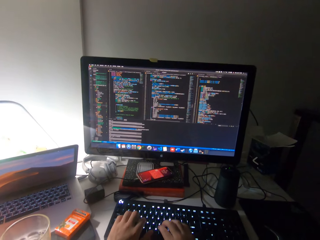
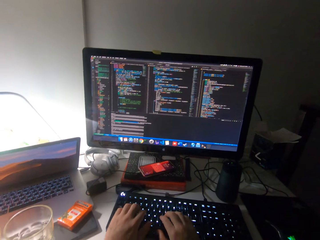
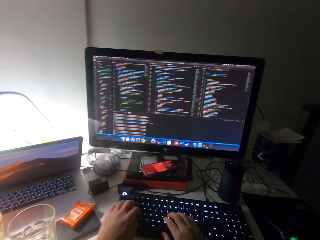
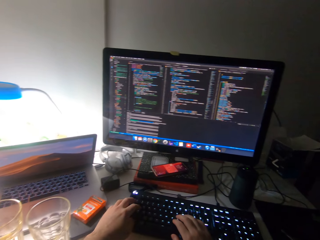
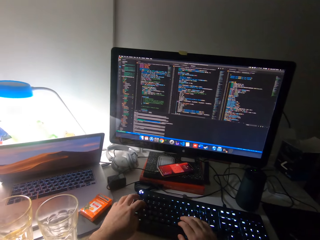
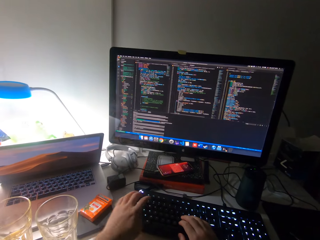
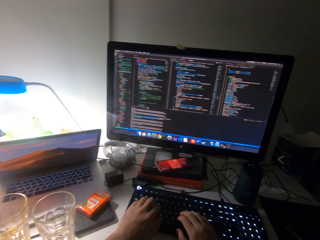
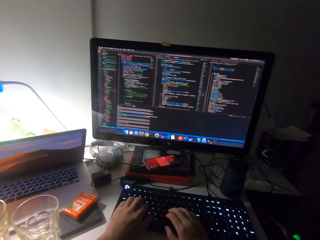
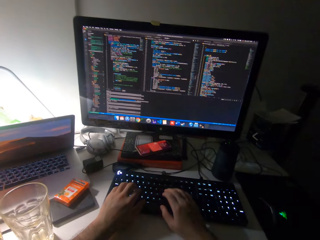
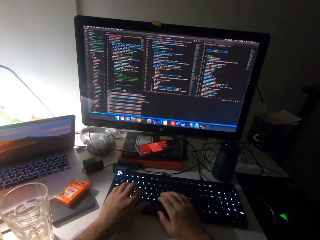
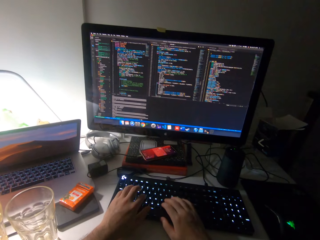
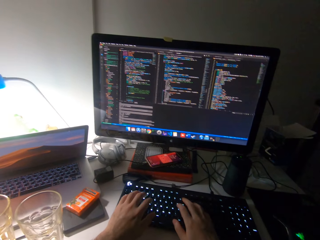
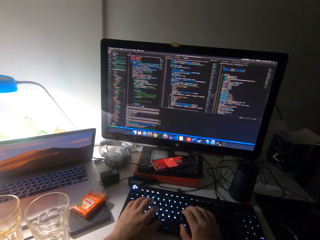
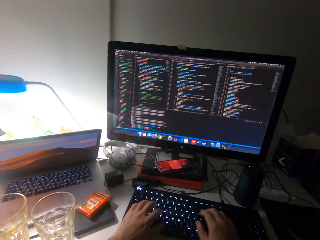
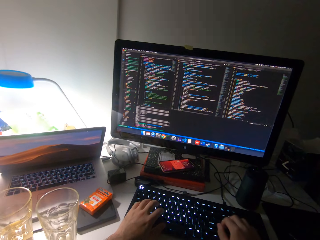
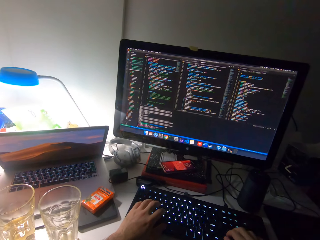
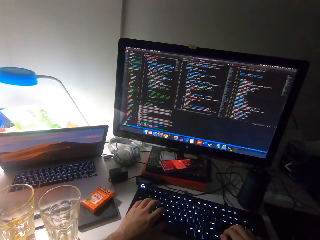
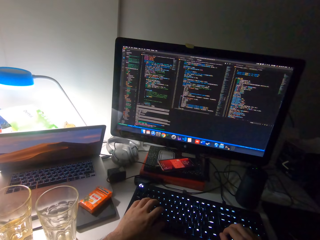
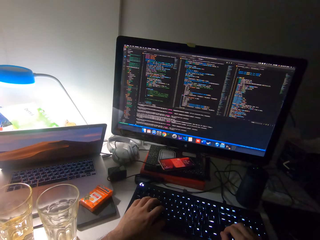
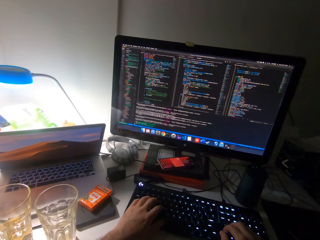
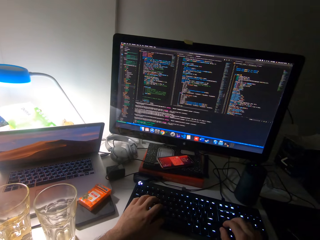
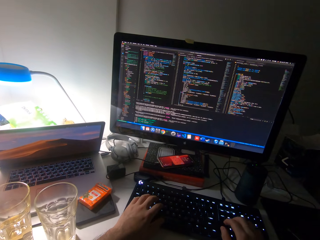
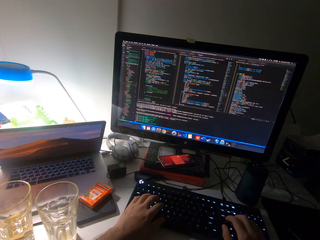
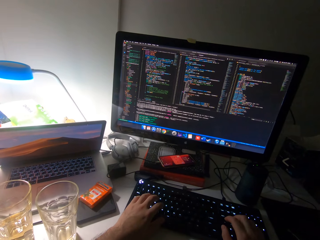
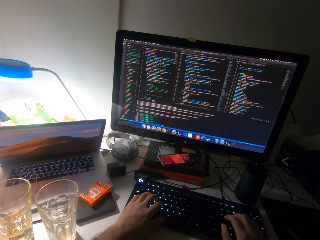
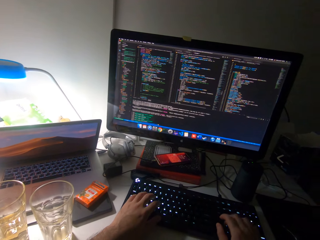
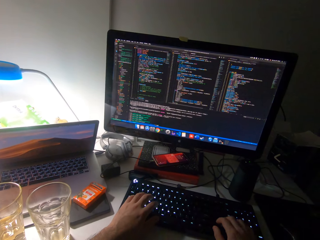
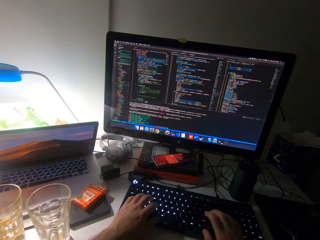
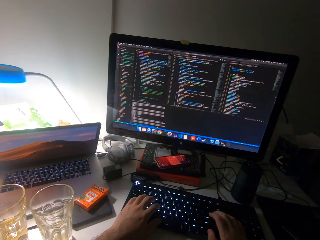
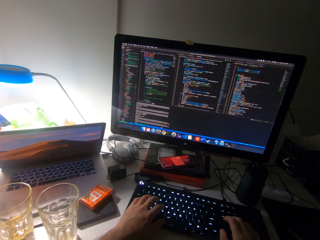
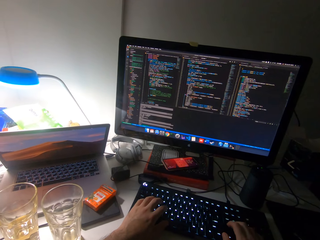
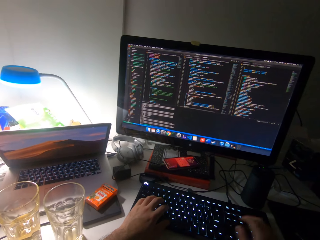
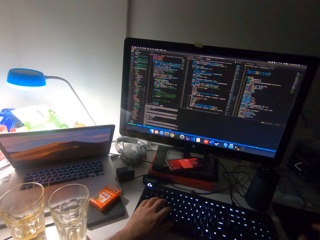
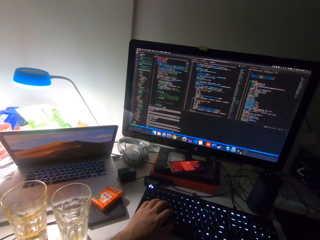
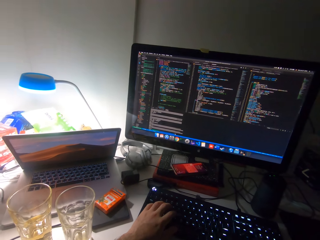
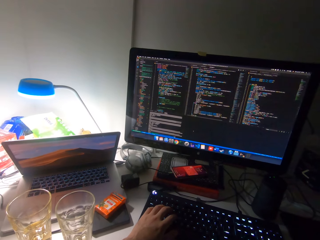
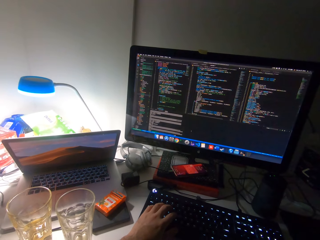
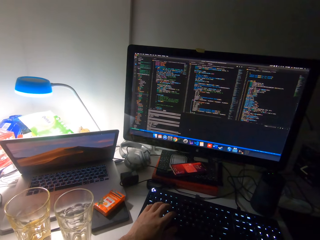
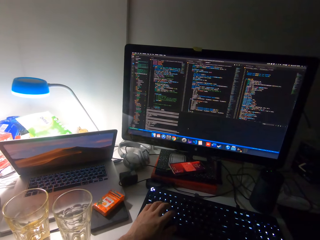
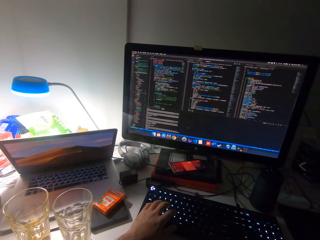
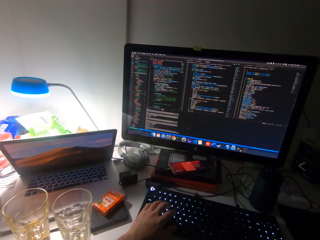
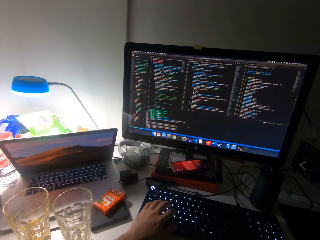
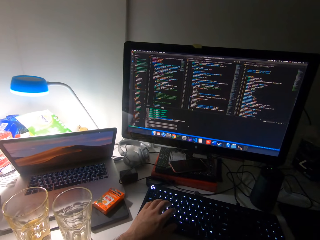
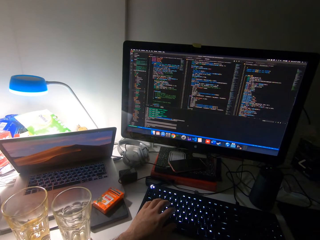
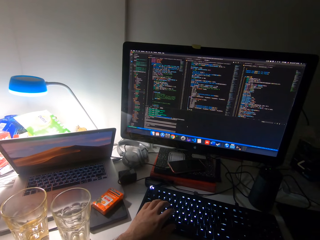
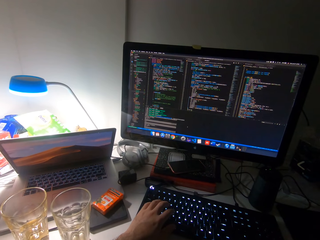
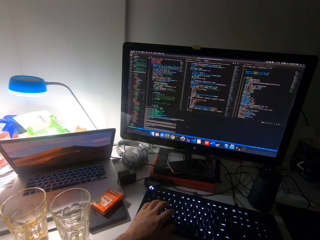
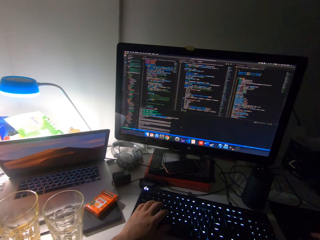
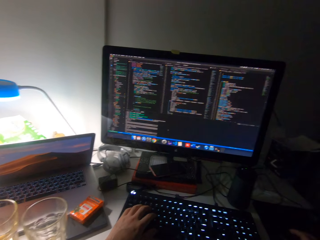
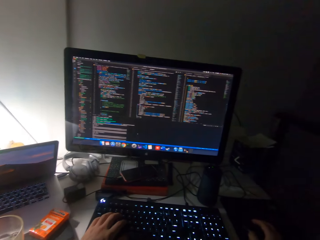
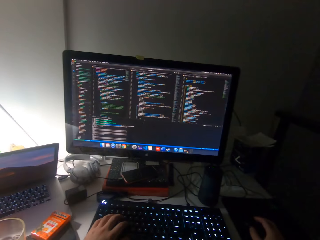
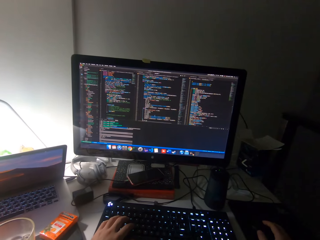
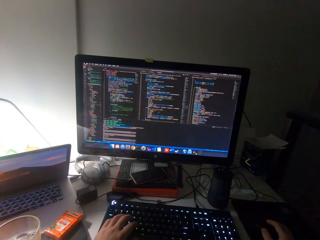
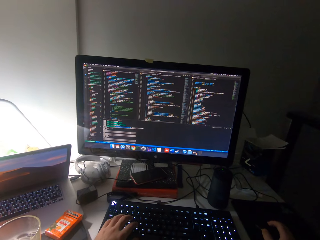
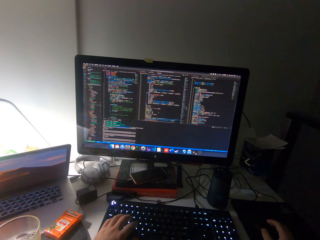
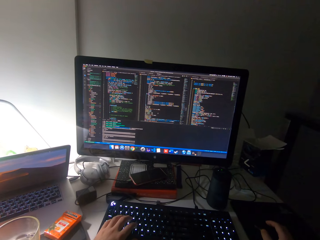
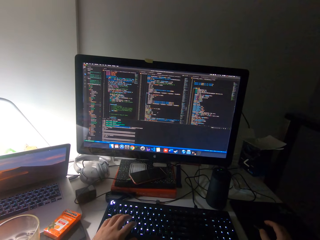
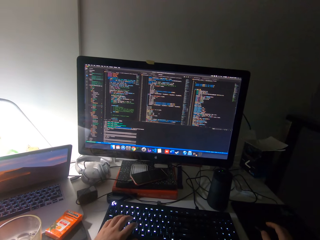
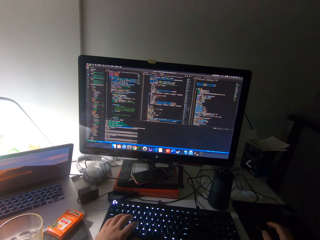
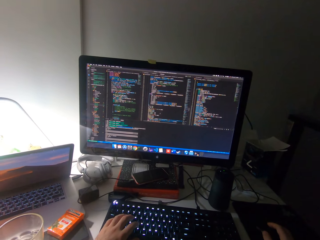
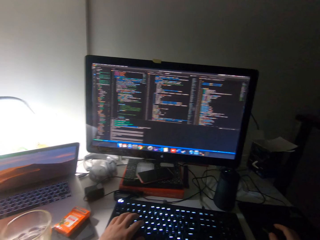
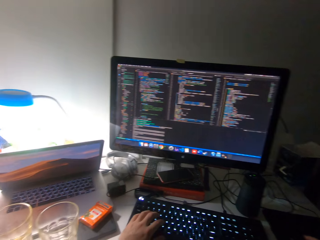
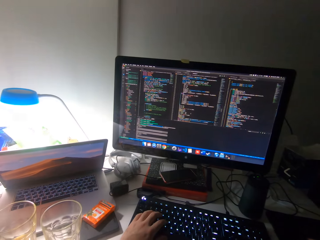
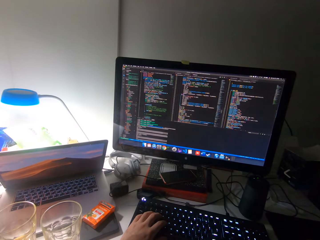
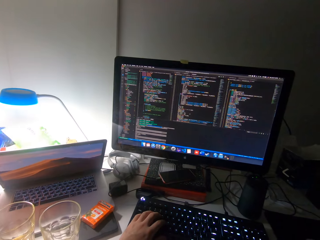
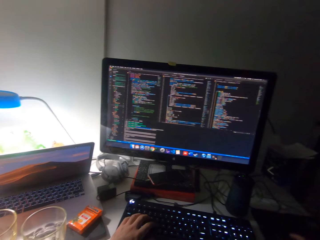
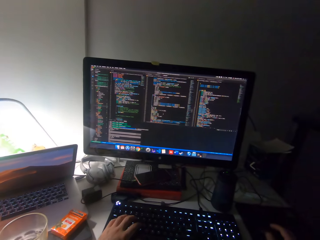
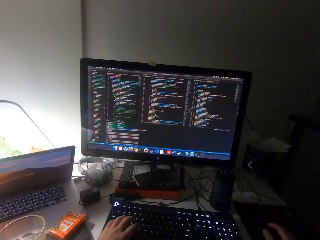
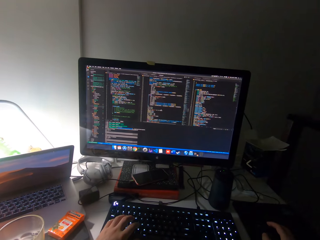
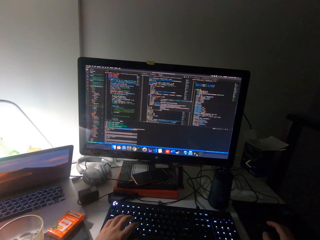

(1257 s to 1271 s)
The camera wearer operates the monitor with the mouse. They type with the keyboard. They operate the monitor with the mouse.

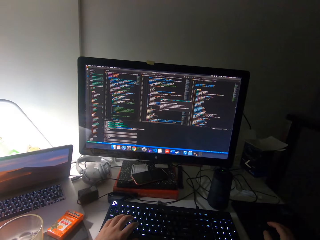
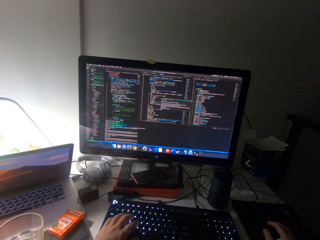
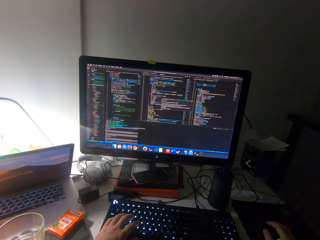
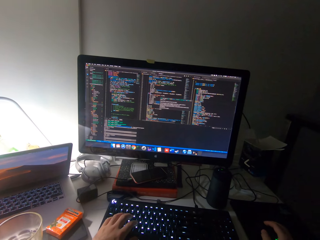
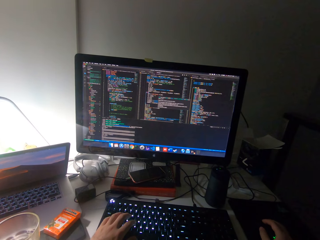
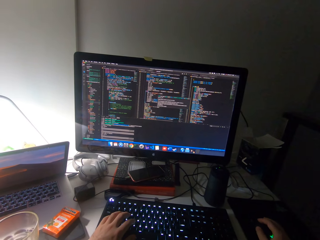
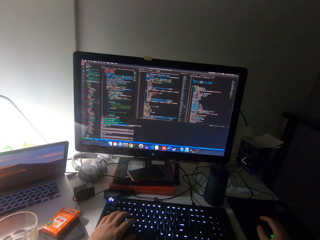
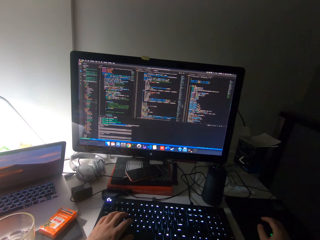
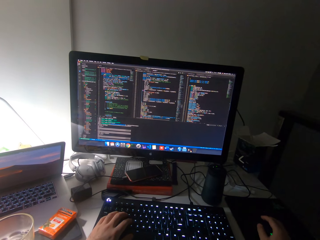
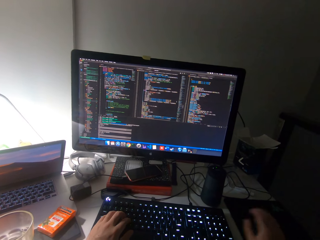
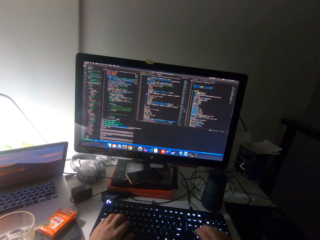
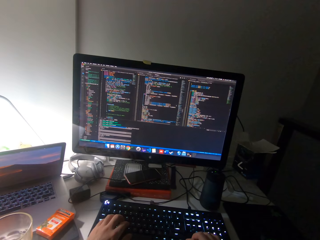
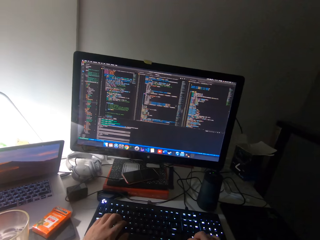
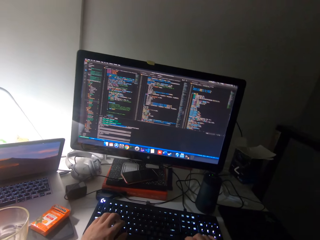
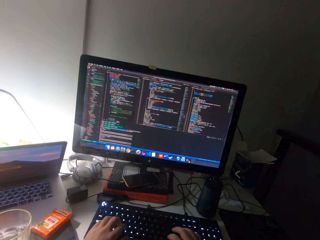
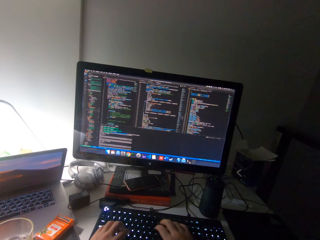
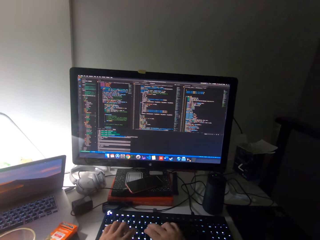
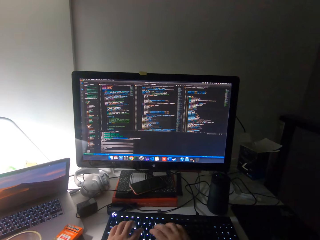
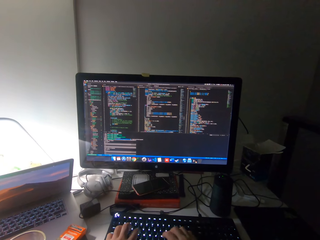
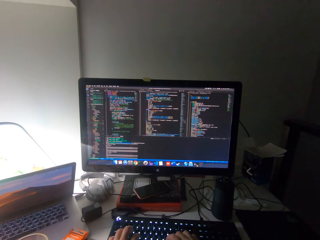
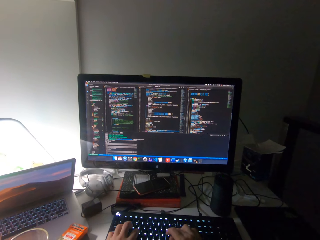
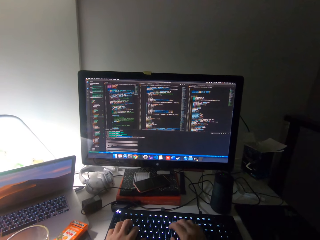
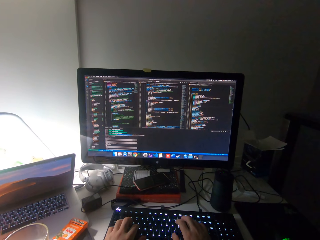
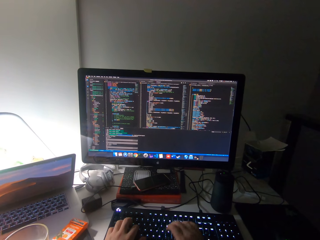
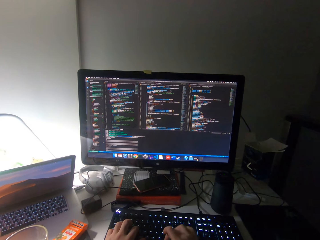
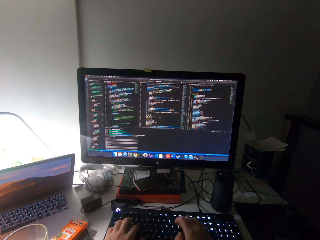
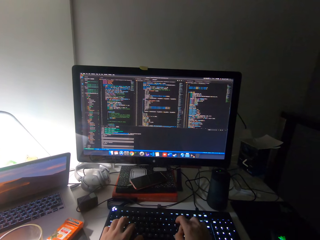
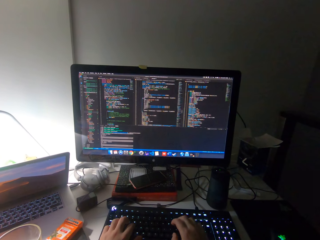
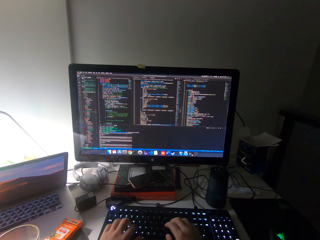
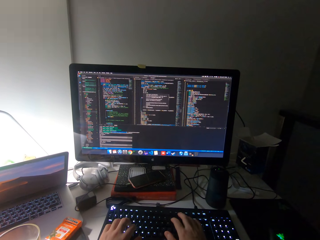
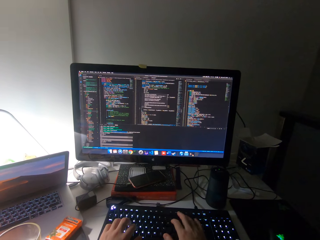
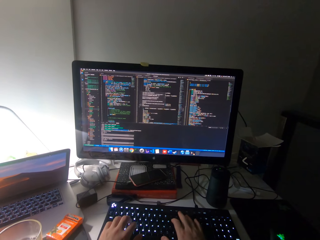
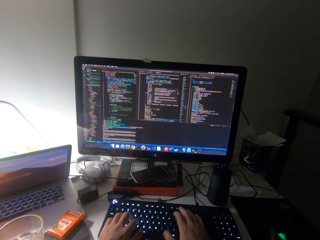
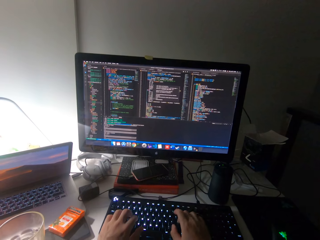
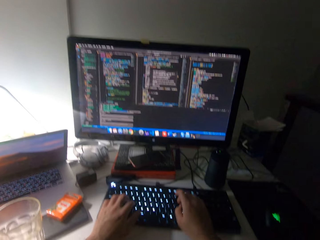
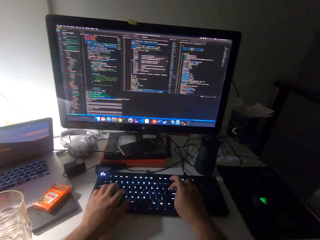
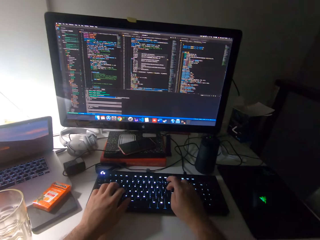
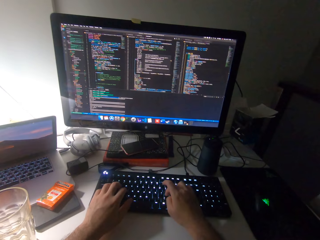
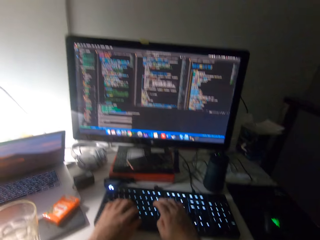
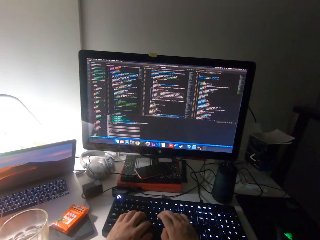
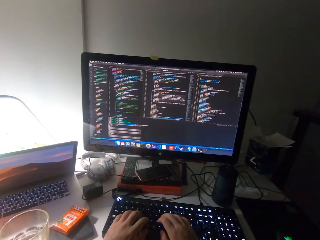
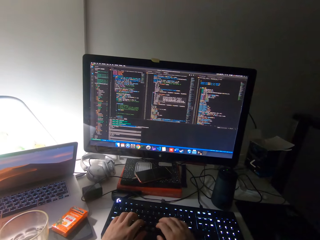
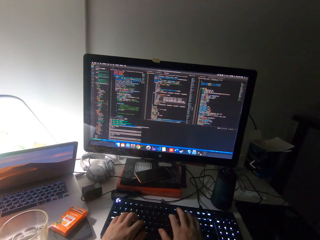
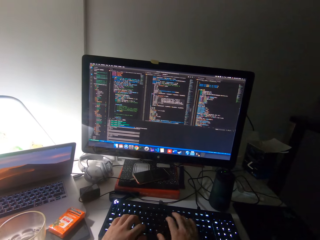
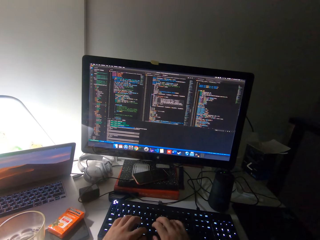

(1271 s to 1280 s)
The camera wearer types with the keyboard.
